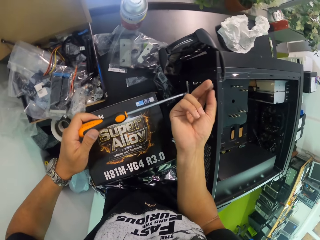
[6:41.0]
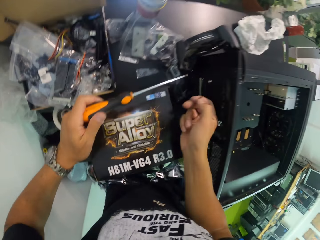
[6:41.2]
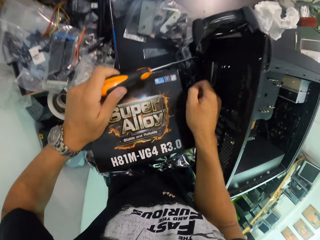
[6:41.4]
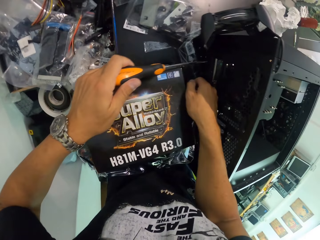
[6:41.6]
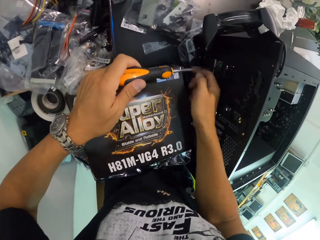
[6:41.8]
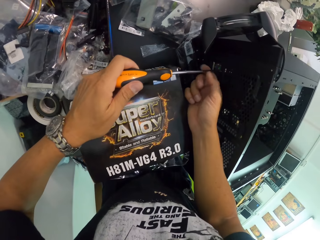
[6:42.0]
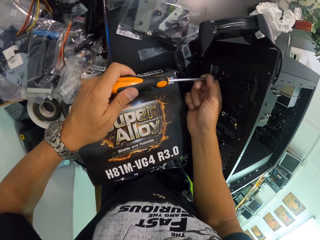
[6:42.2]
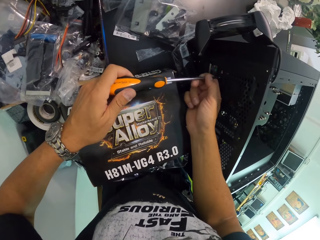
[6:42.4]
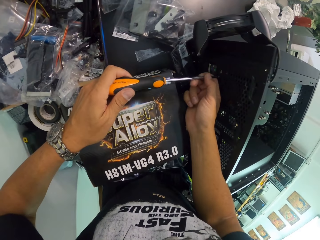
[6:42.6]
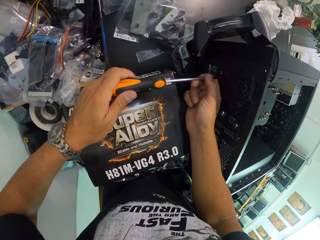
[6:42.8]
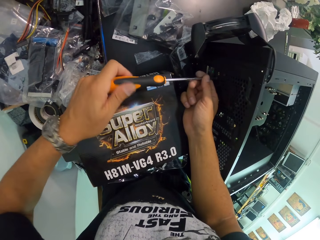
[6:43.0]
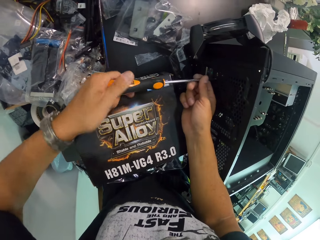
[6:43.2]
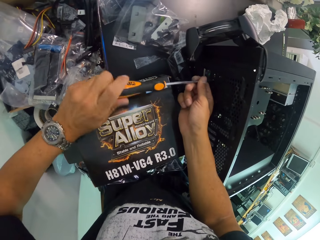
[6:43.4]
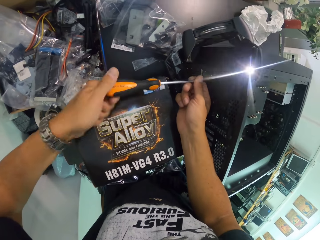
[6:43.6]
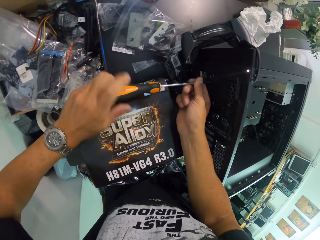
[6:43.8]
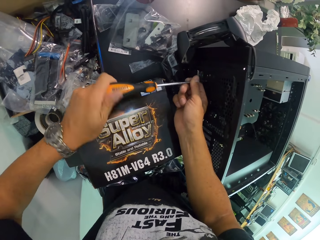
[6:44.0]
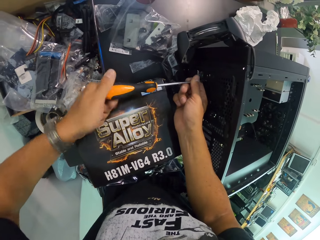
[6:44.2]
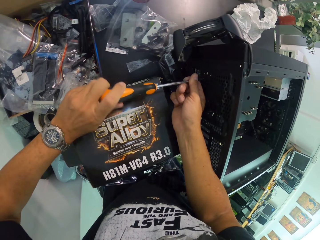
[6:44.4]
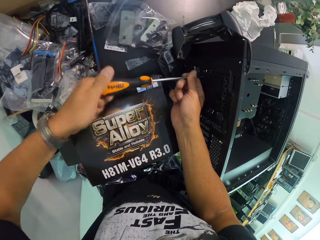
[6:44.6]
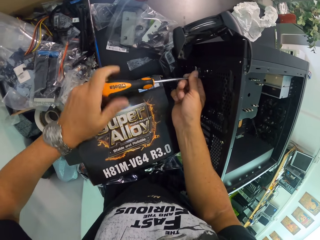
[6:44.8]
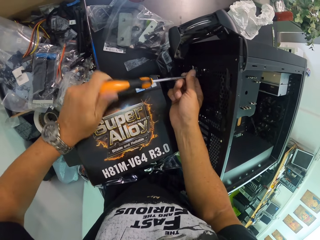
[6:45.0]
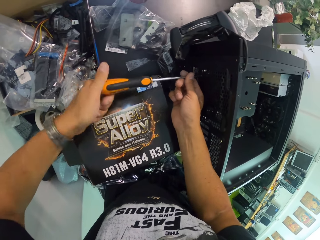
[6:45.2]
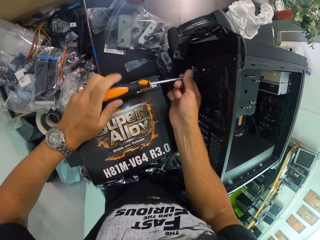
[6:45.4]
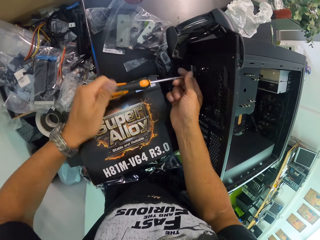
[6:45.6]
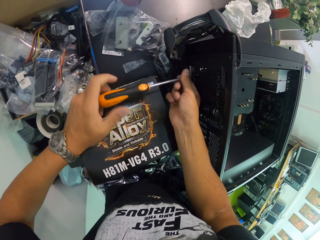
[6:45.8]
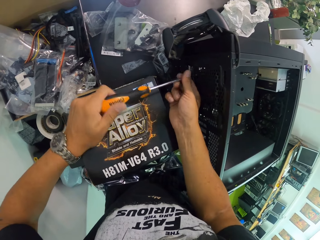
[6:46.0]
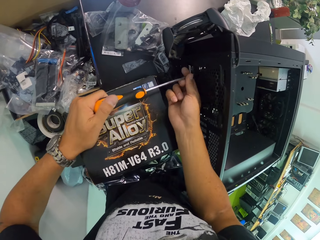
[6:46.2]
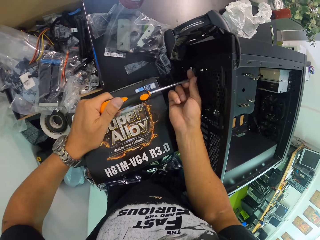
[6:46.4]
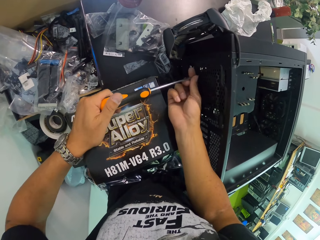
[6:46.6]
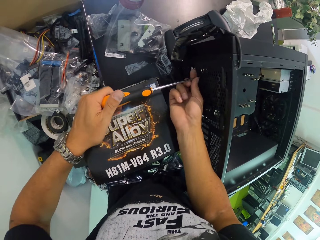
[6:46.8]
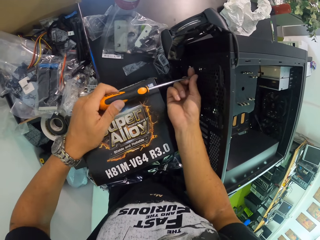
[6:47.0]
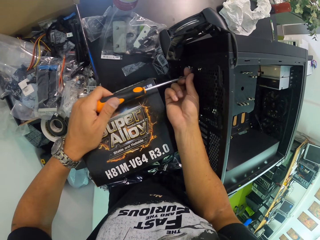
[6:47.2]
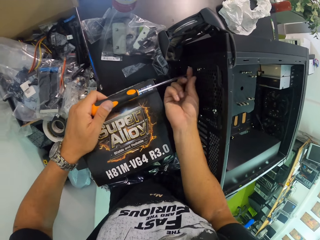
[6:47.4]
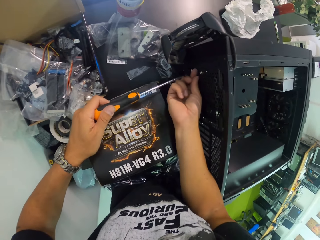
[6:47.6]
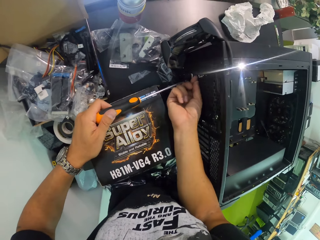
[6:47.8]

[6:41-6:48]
The camera wearer removes the screwdriver. He picks up a nut from the CPU with his right hand. He drops the nut on the table with his right hand. He holds the screwdriver with both hands. He screws the nut on the CPU with the screwdriver with both hands. He untightens the screw.

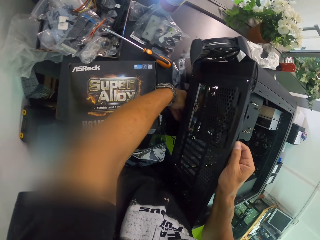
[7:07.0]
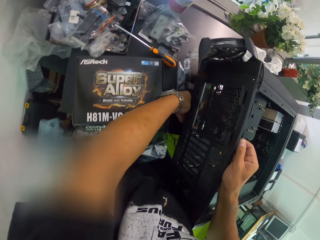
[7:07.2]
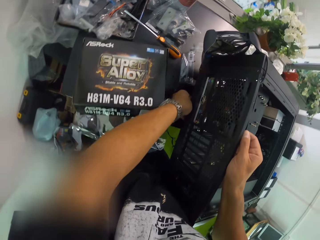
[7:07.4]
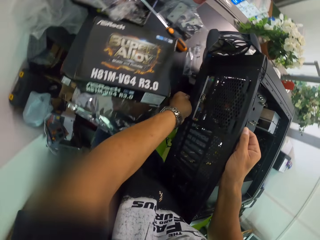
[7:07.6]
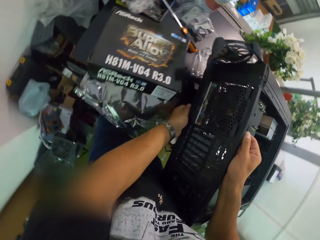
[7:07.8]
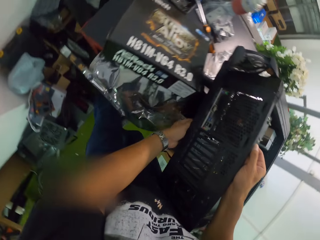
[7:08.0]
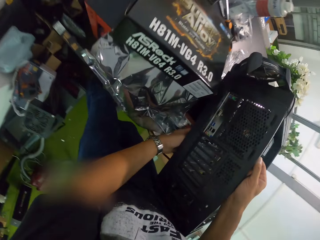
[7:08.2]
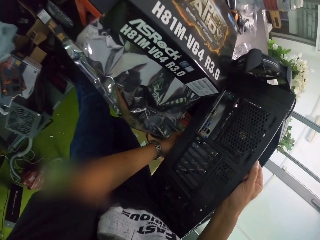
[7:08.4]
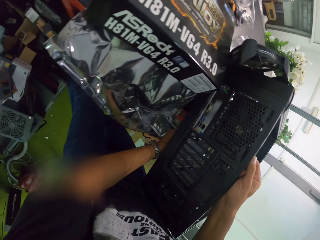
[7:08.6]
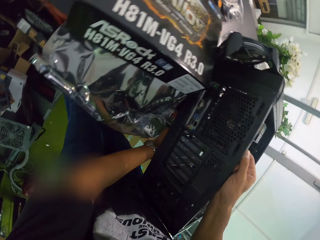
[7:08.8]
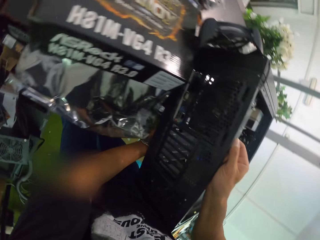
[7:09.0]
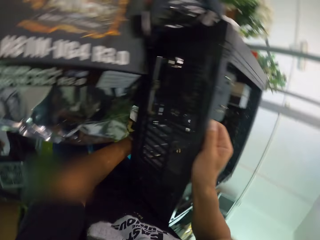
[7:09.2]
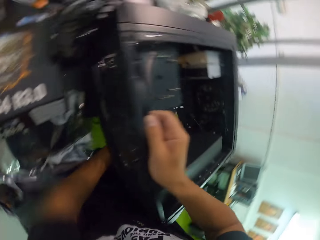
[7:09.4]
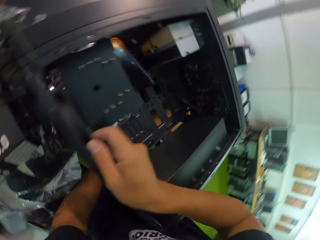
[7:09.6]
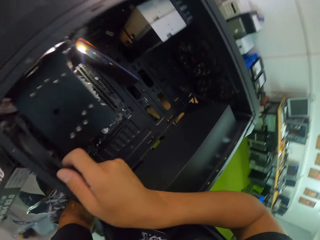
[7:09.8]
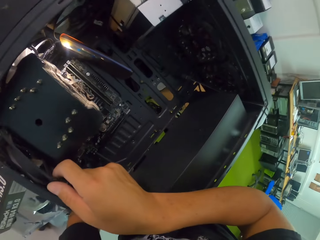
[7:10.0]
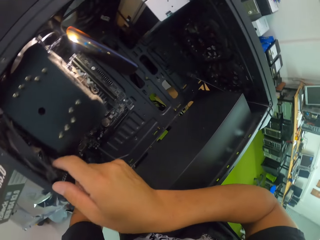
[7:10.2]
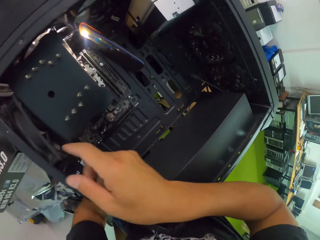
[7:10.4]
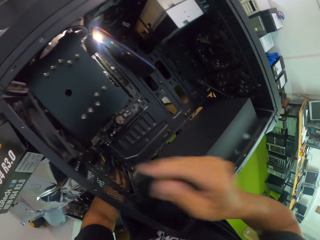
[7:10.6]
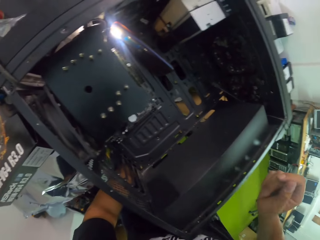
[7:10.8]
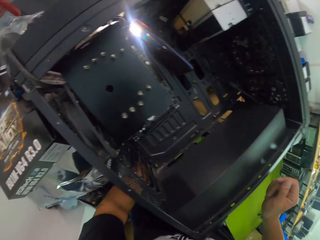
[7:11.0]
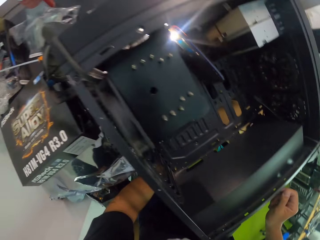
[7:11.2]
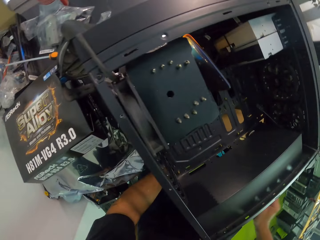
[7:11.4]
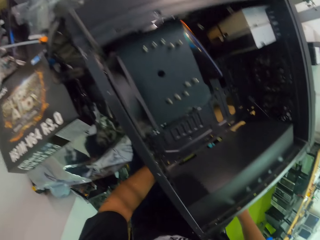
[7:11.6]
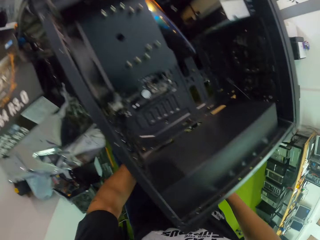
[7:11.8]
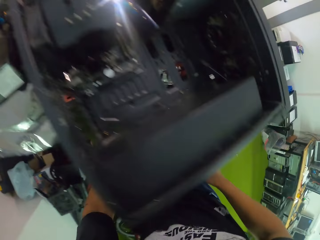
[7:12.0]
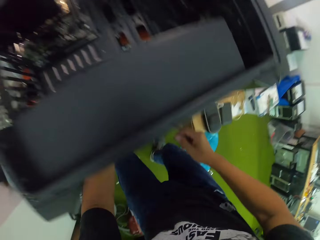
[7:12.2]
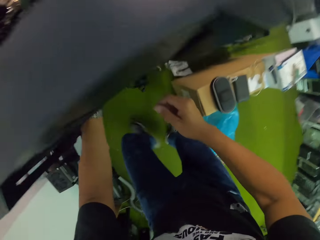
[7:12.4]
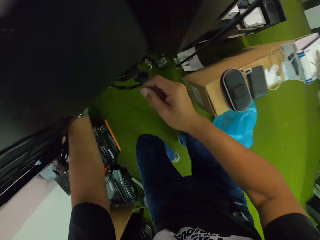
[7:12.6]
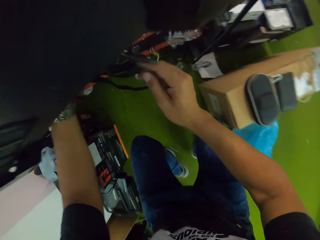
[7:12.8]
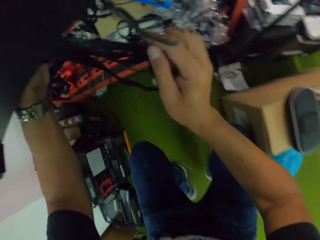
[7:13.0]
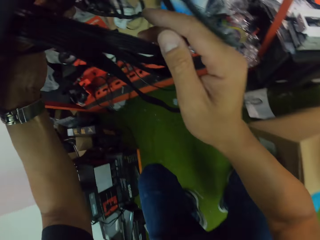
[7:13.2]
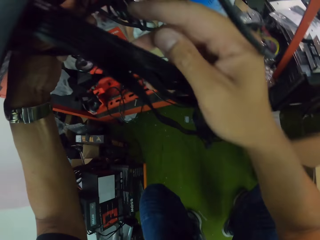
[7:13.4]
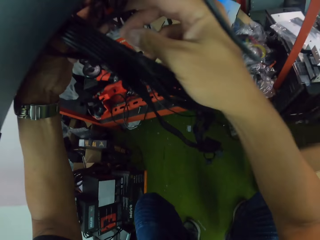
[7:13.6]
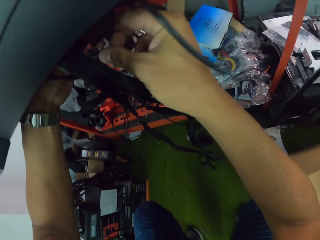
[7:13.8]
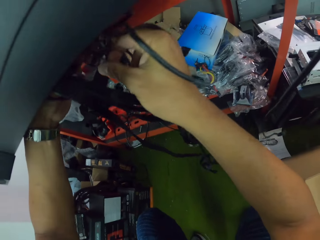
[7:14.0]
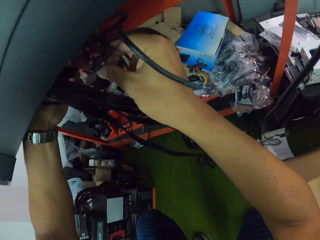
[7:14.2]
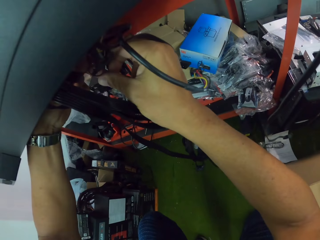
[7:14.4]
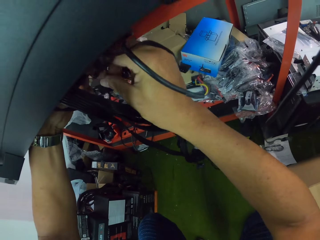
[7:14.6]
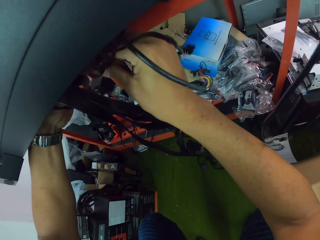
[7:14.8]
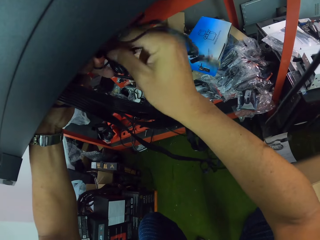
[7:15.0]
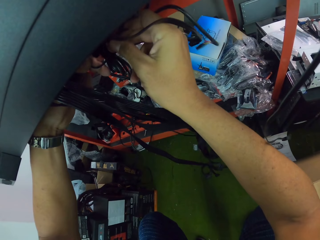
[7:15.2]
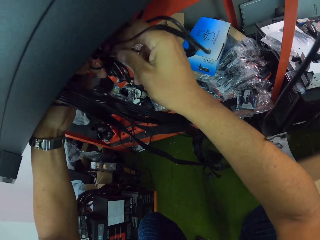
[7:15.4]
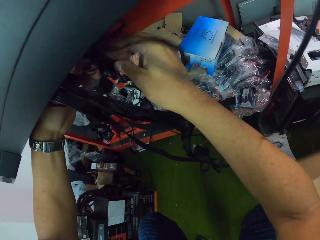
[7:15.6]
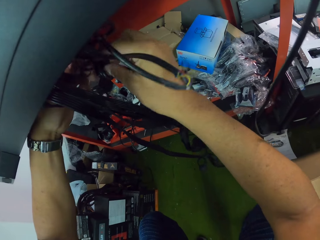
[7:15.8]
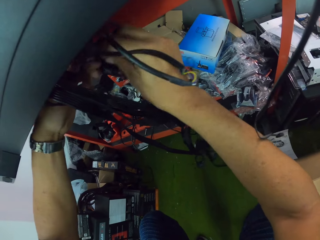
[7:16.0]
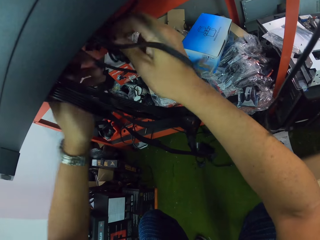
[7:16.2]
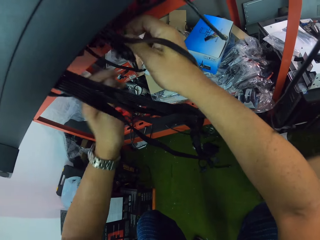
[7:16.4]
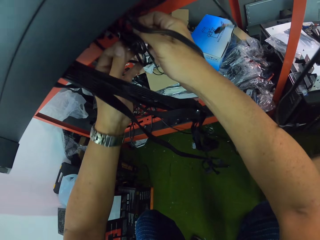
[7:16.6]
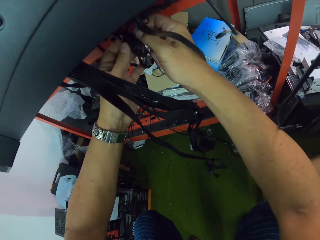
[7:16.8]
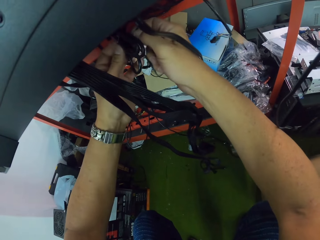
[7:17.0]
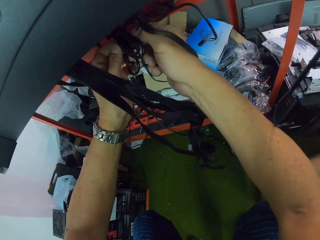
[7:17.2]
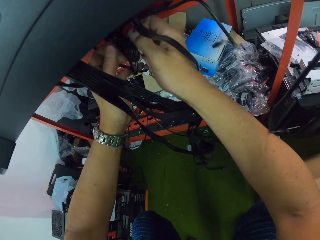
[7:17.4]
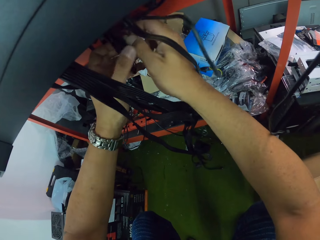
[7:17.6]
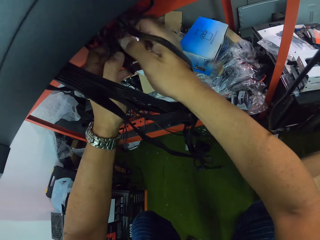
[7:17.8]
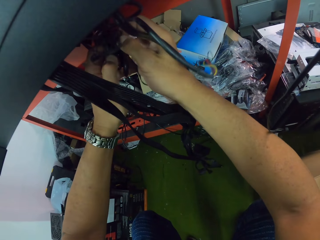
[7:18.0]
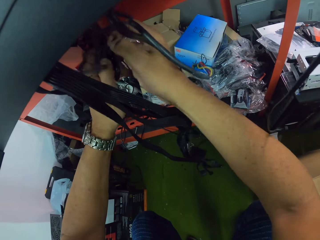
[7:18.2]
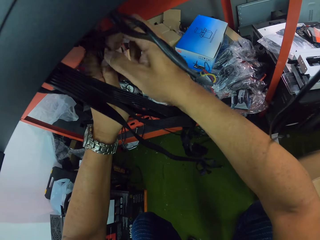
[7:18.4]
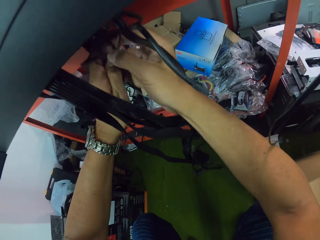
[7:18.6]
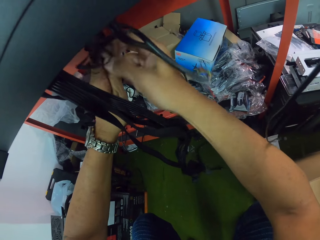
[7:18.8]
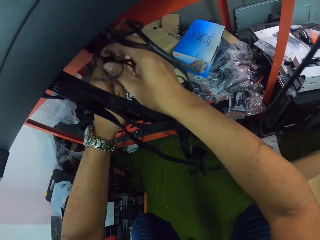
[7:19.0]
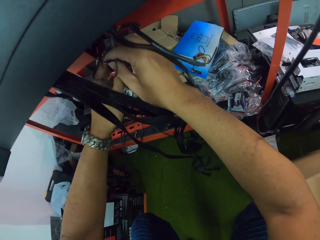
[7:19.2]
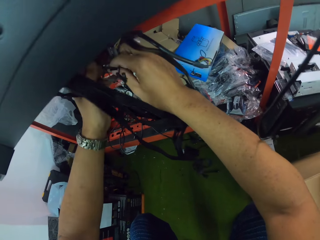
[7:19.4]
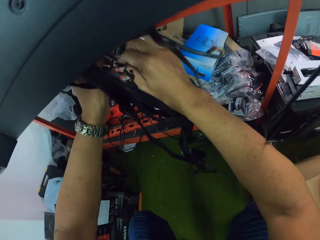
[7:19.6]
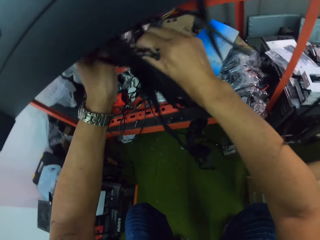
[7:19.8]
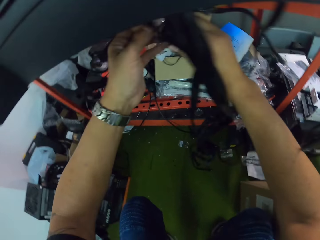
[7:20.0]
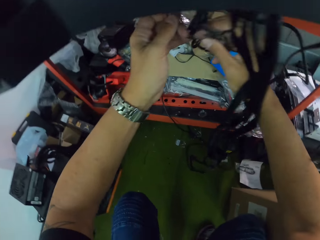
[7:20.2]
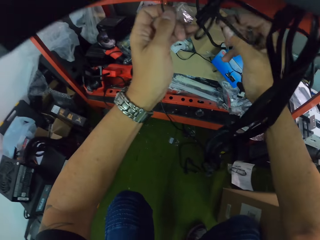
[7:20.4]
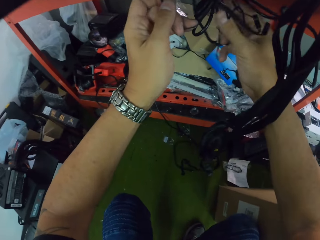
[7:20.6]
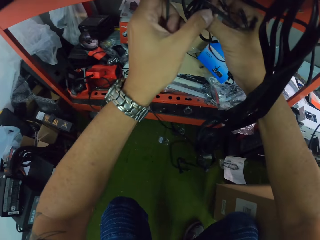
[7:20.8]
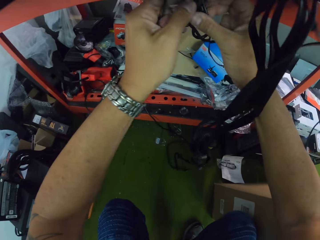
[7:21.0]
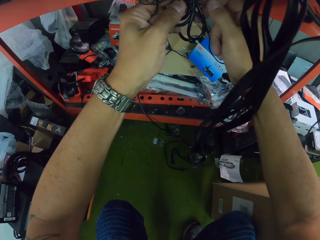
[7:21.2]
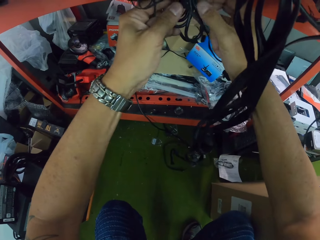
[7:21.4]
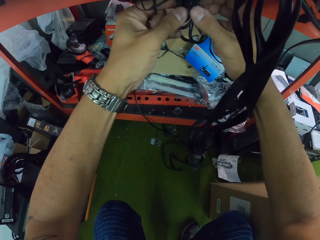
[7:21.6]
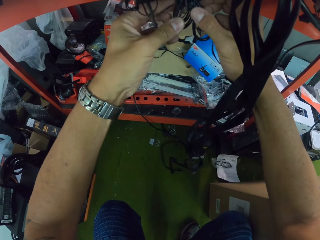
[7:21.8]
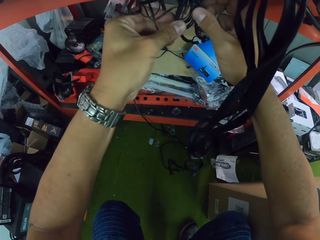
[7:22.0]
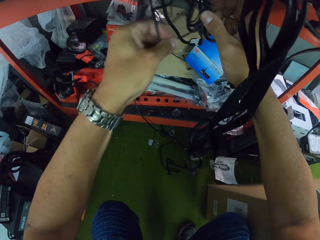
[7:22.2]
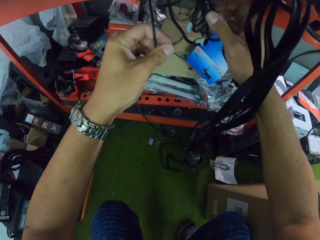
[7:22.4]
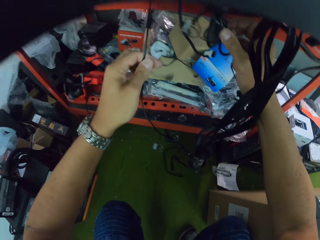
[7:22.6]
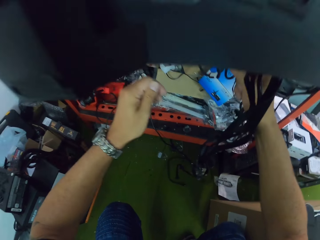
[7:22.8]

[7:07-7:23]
The camera wearer drops the CPU on the table with both hands. They bend down. They adjust some cables under the CPU with both hands. They touch the cable and remove the cable.
